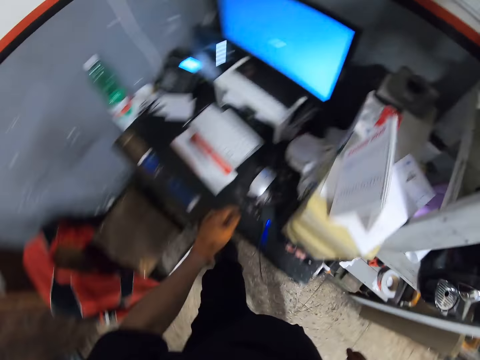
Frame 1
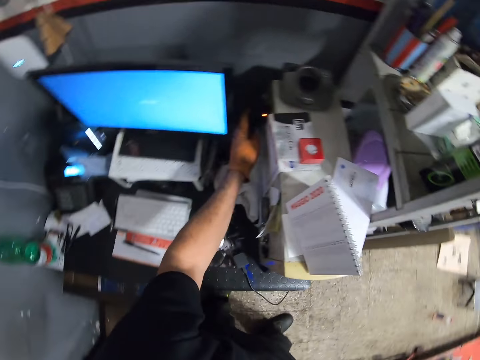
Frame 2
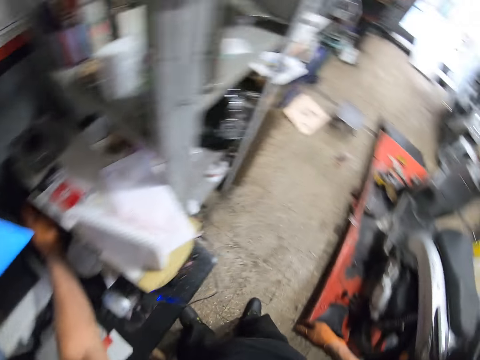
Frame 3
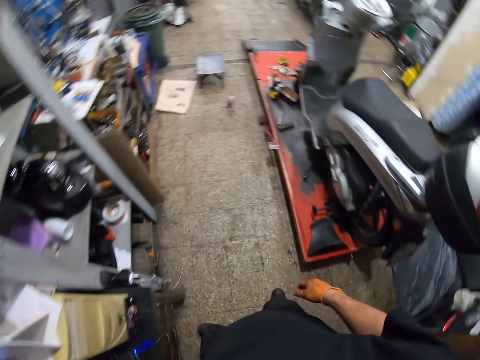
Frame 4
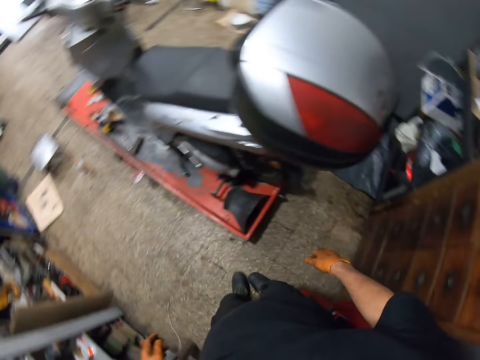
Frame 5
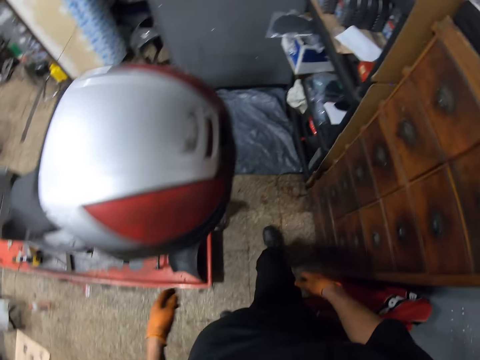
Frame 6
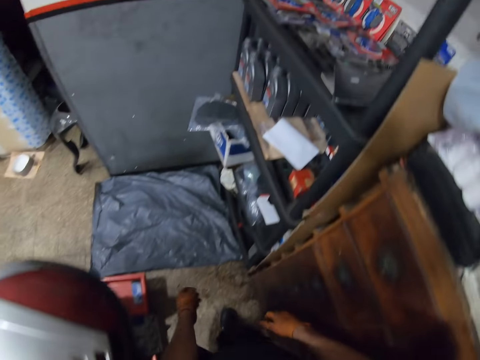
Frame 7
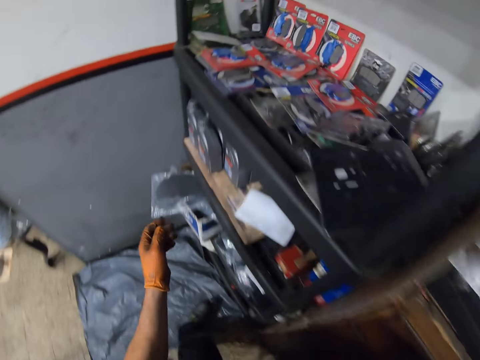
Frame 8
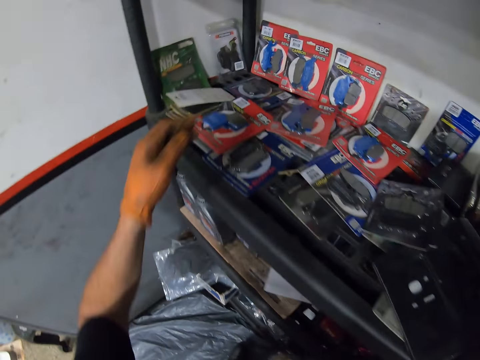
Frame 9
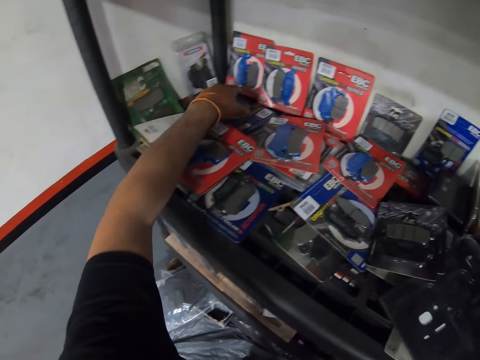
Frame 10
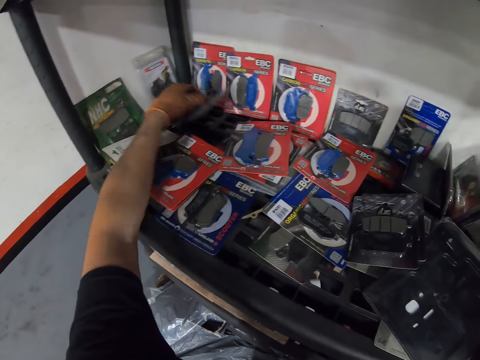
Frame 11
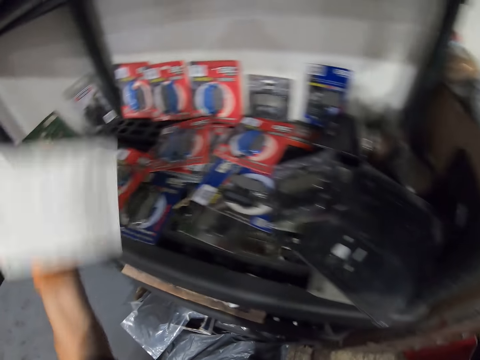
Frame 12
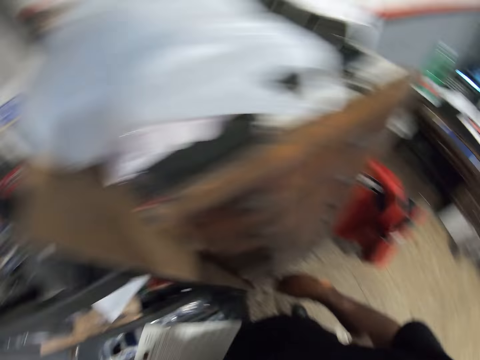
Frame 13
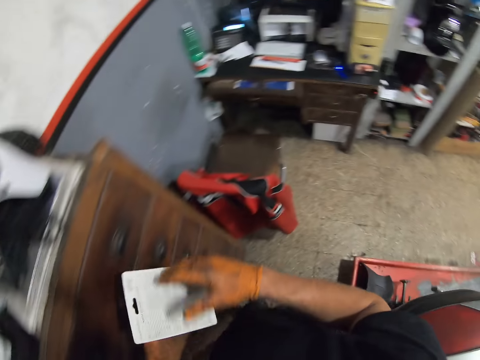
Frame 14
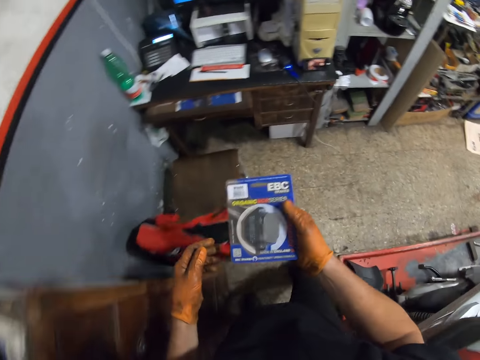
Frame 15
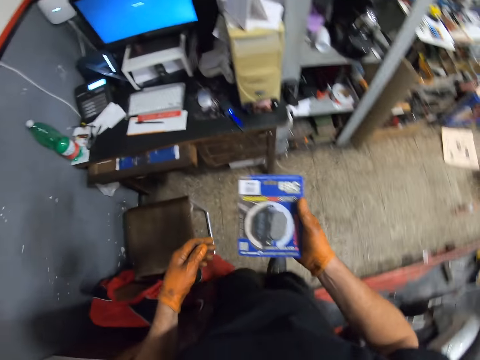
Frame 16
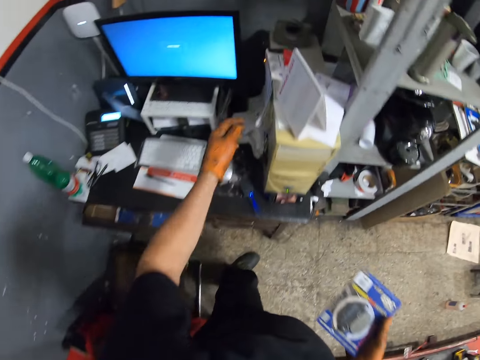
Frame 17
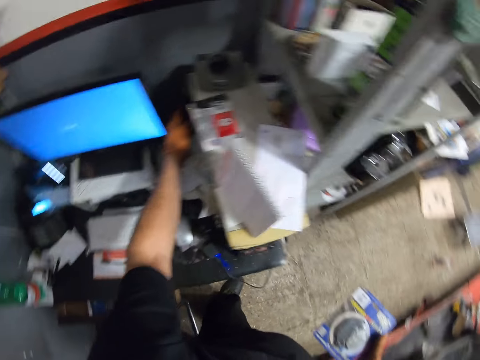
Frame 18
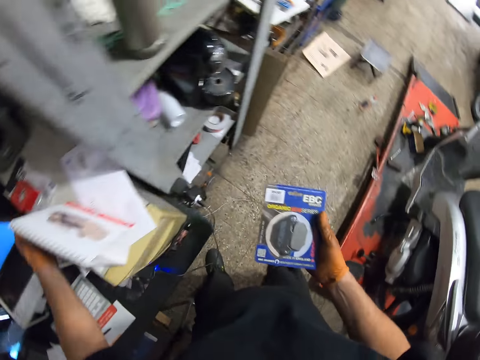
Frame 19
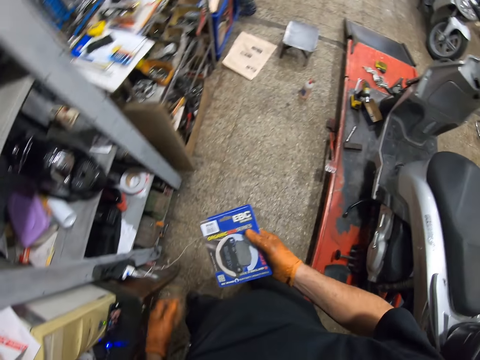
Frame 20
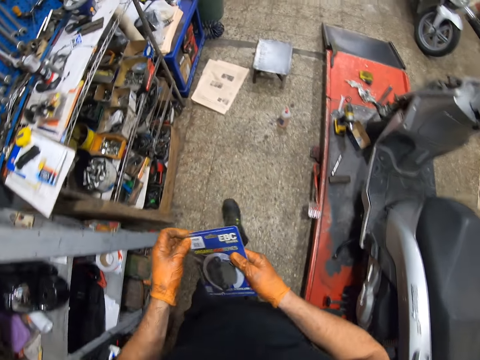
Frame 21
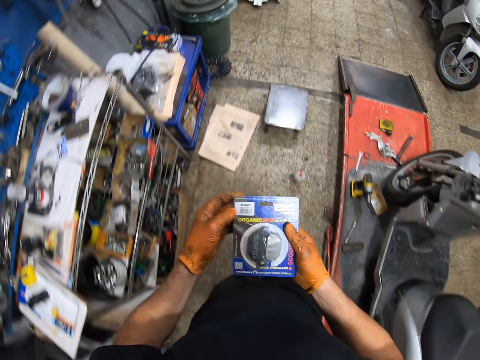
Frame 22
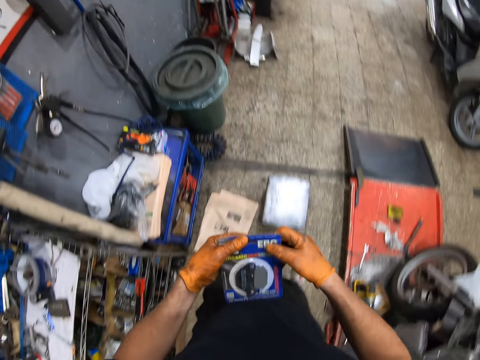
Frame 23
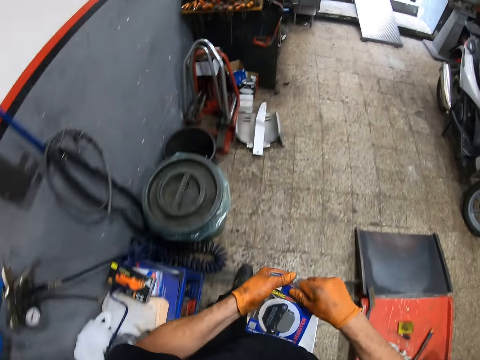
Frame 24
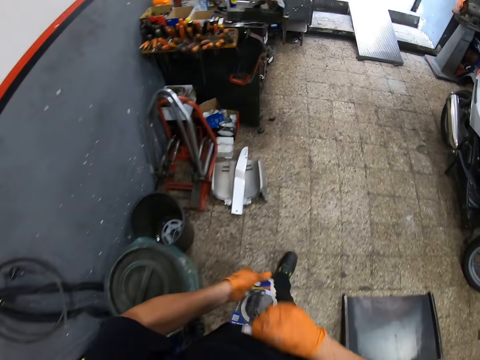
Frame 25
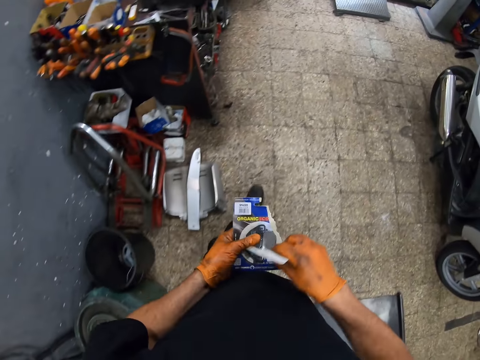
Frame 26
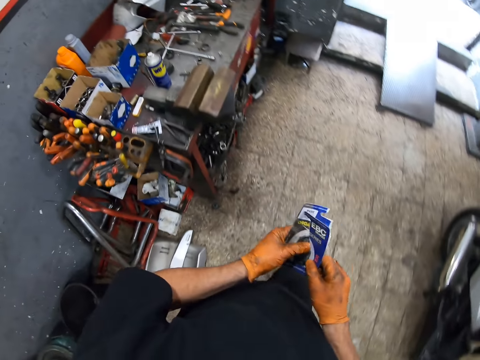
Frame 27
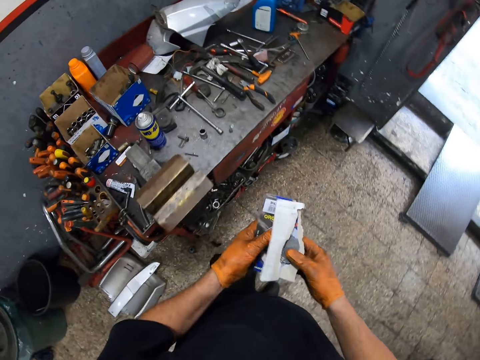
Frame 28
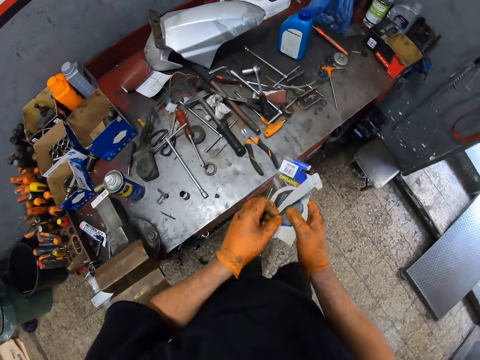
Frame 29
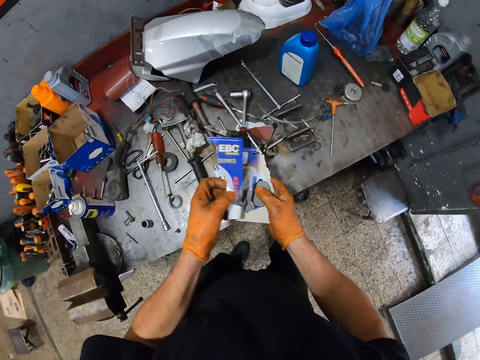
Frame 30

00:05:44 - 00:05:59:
The camera wearer puts off the computer. They touch something. They walk around the workshop. They pick up a brake pad packet or pack from the shelf. They walk around the workshop. They put off the server. They touch something. They walk around the workshop. They tear the brake pad packet. They open the pack.

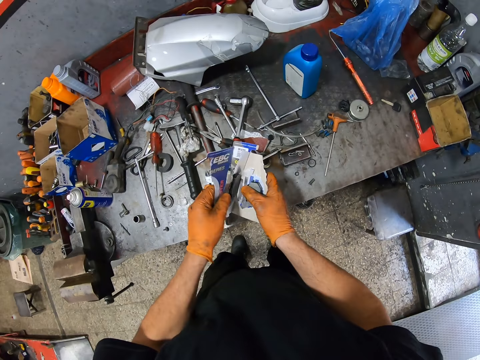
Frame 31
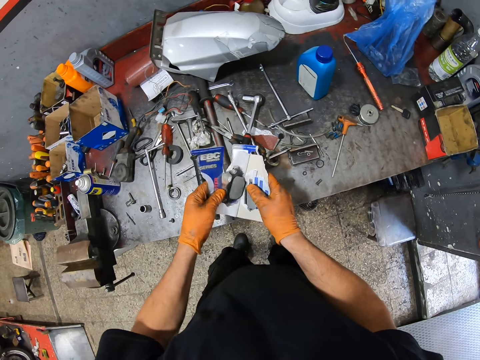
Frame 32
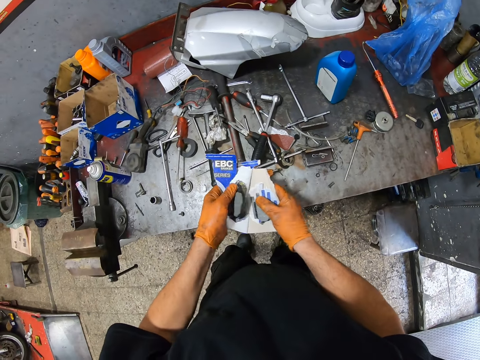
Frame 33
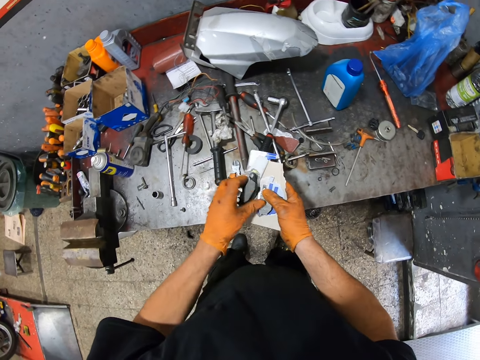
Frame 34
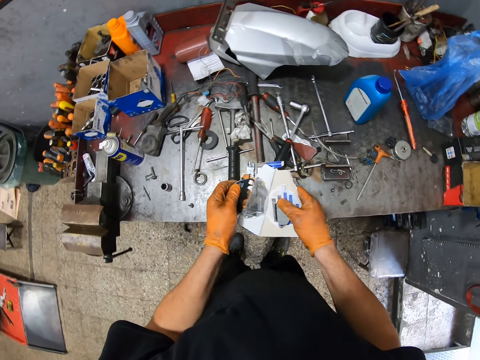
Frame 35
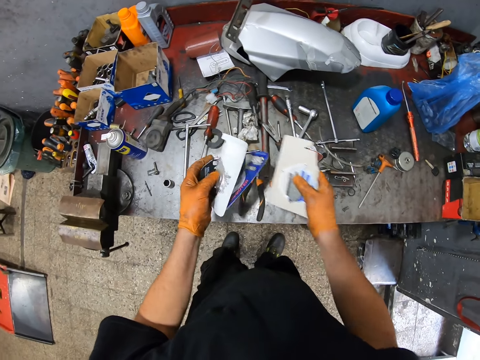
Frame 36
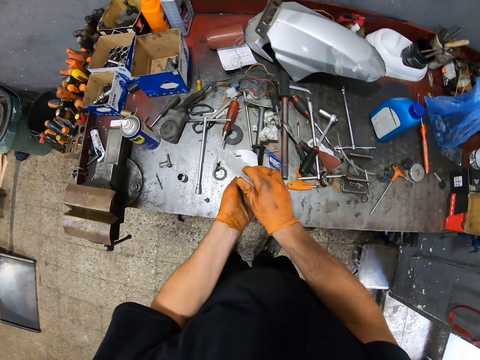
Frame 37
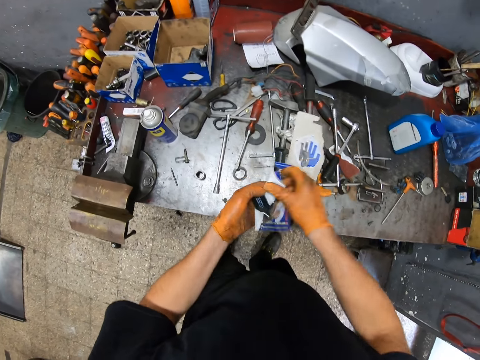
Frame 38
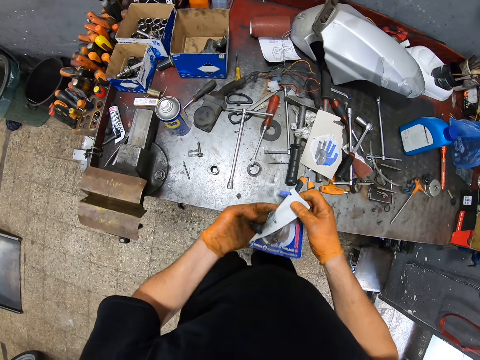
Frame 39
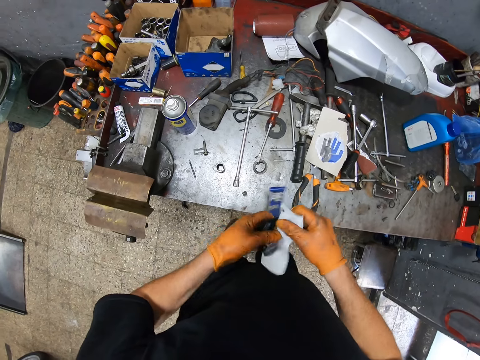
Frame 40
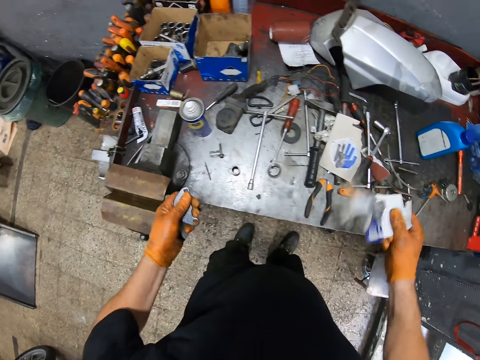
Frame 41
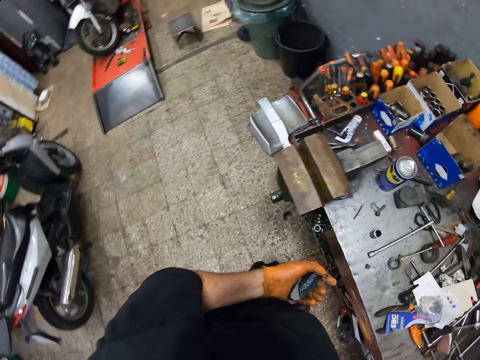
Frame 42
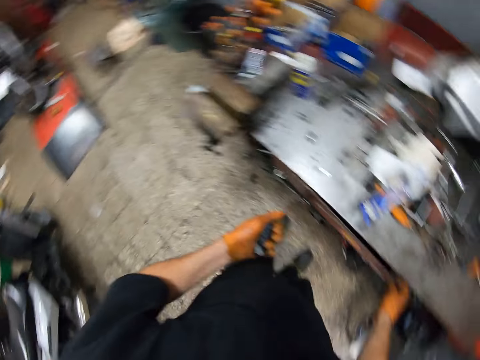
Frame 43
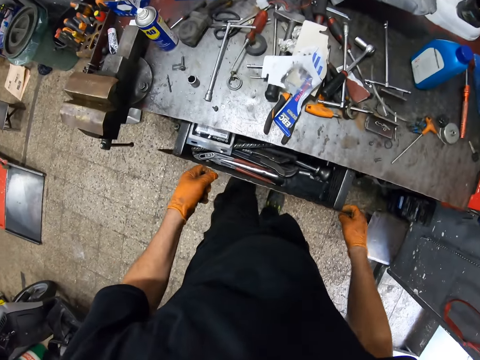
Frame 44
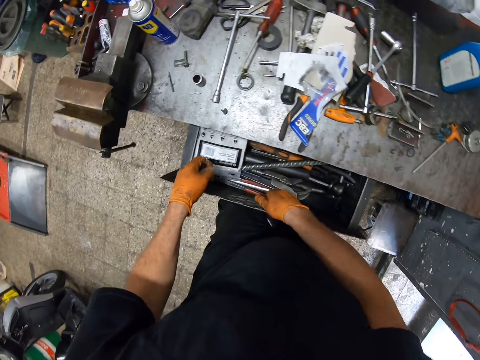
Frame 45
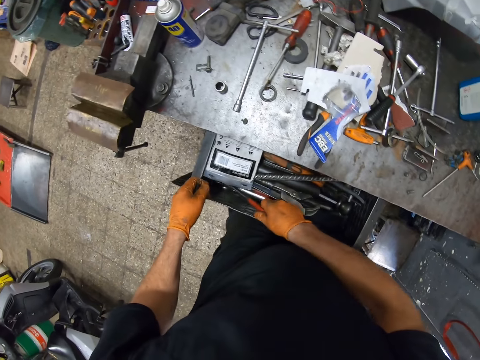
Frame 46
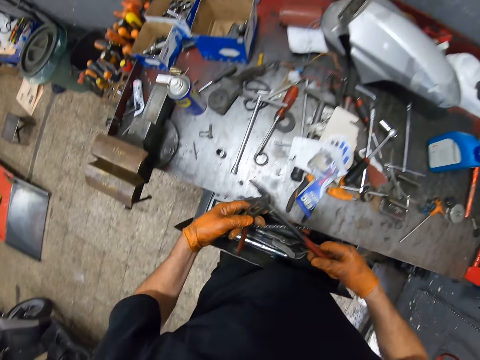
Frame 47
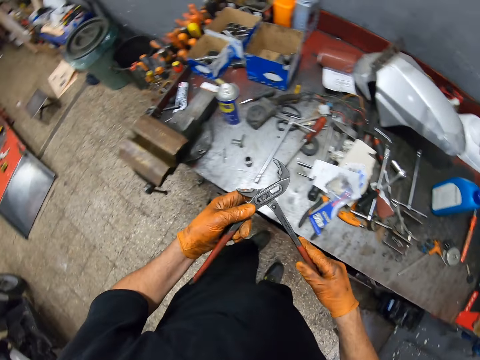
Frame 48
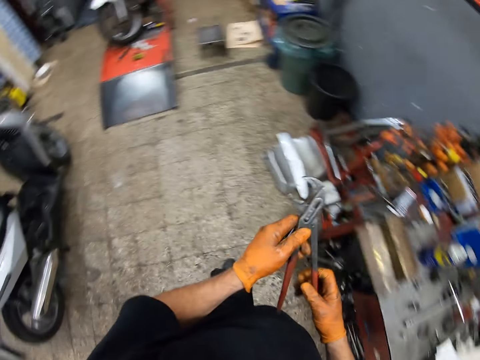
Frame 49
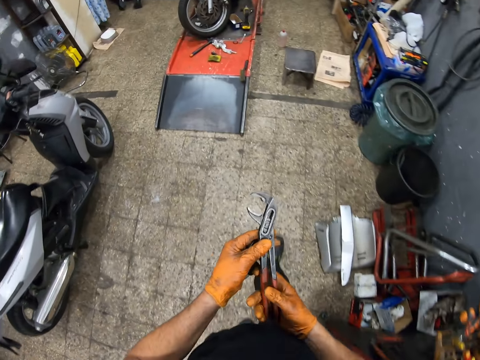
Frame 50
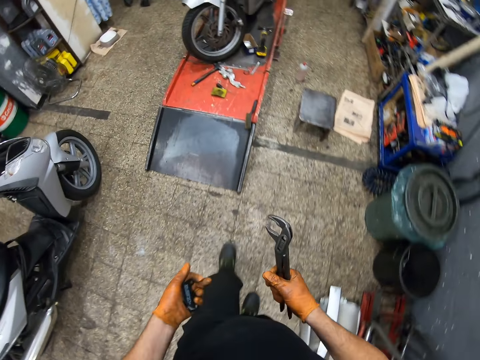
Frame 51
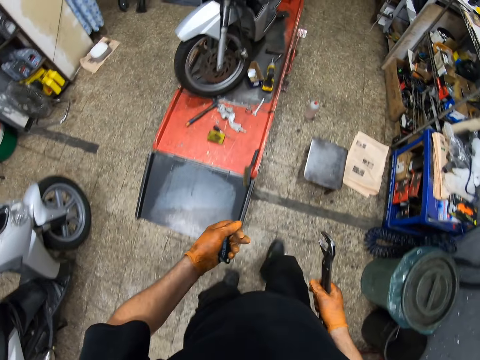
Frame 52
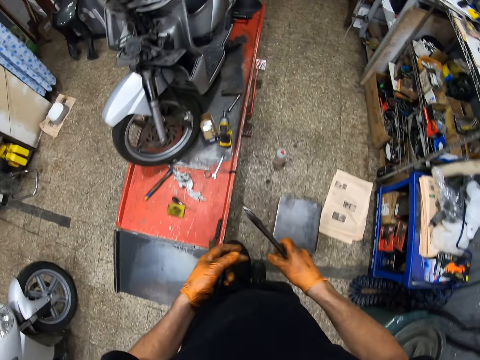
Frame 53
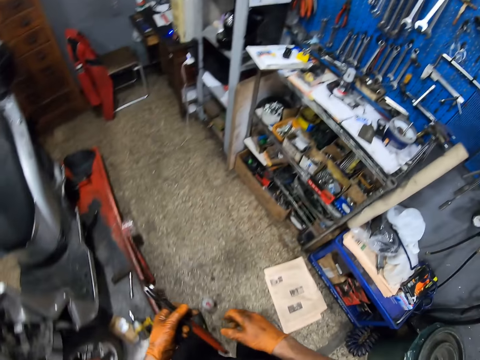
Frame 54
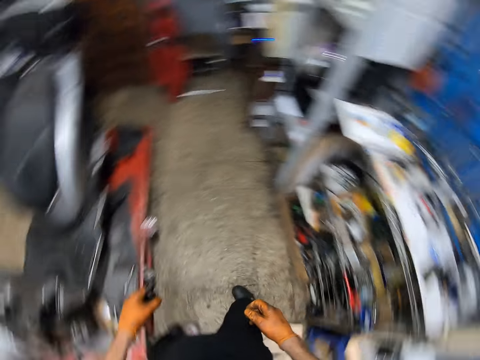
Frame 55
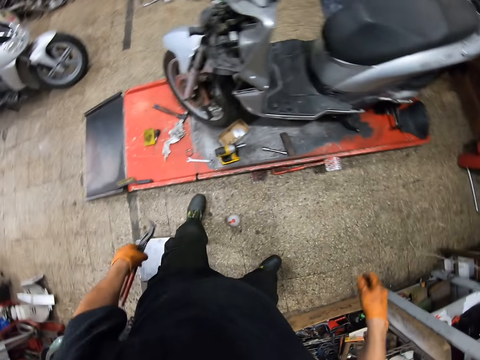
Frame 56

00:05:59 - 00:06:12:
The camera wearer pulls the brake pad packet with his hands. He puts the brake pad on his hand. He puts the piece of the packet on the tool cabinet. He picks up the brake pad from the packet. He puts the piece of the packet on the tool cabinet. He pulls the tool cabinet drawer. He picks up channel lock pliers from the tool cabinet drawer. He closes the cabinet drawer with his knee. He walks around the workshop.
